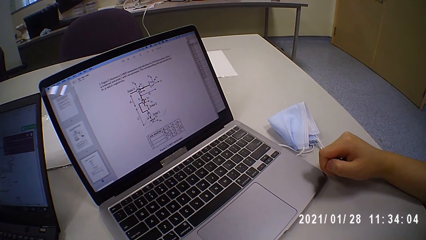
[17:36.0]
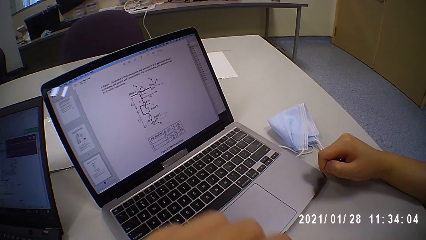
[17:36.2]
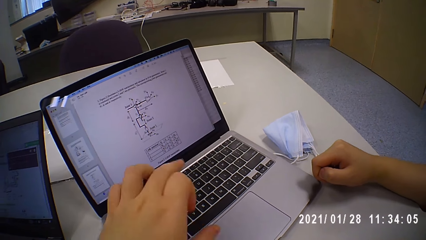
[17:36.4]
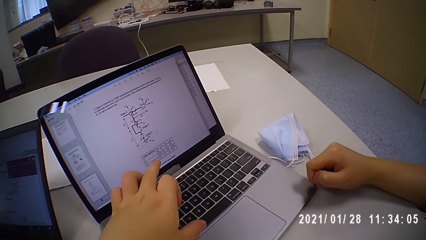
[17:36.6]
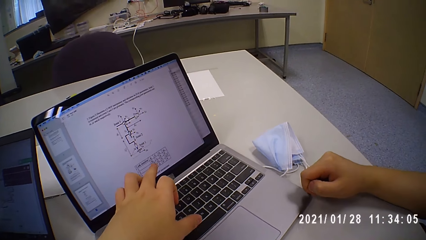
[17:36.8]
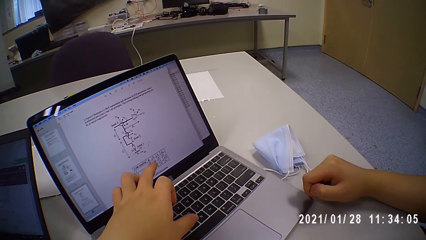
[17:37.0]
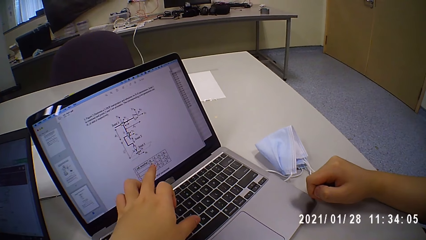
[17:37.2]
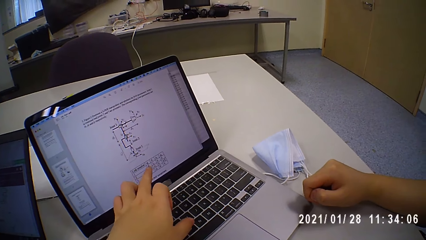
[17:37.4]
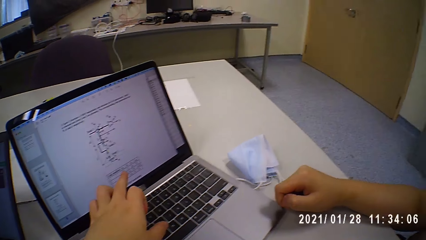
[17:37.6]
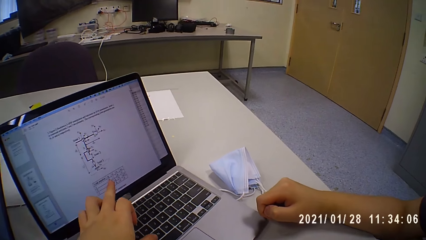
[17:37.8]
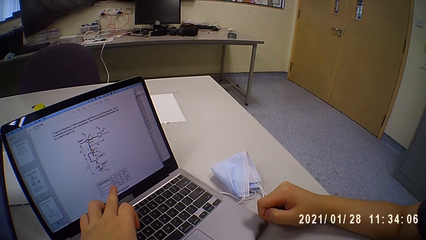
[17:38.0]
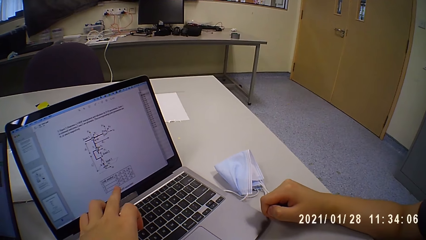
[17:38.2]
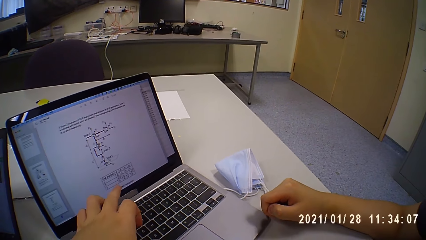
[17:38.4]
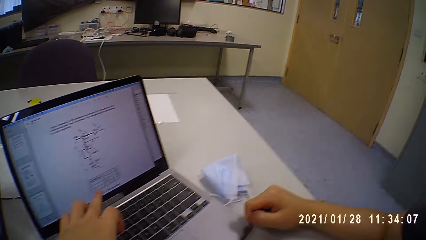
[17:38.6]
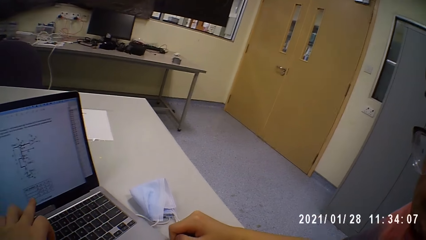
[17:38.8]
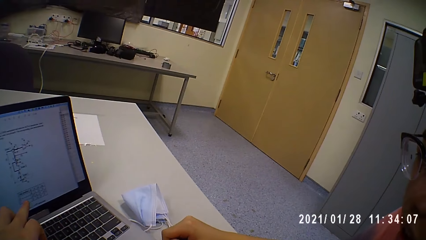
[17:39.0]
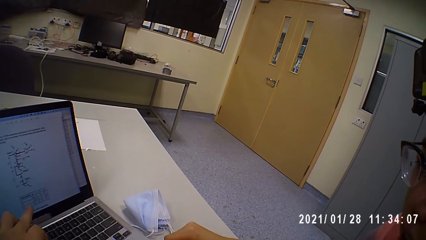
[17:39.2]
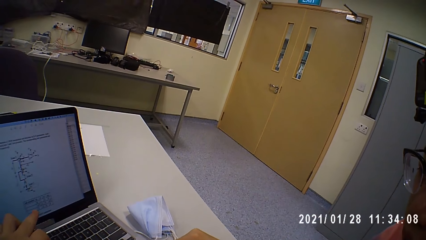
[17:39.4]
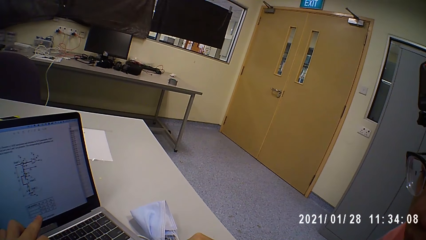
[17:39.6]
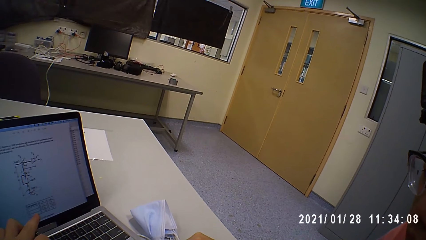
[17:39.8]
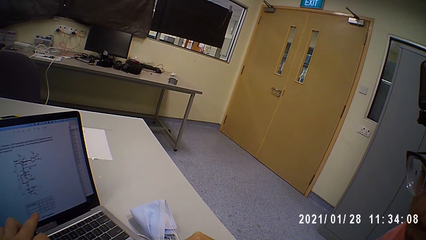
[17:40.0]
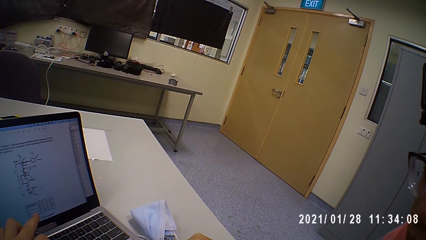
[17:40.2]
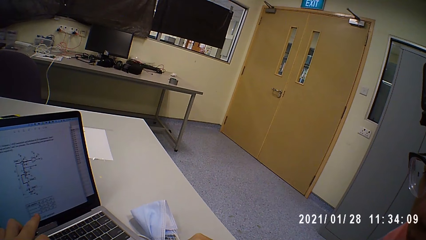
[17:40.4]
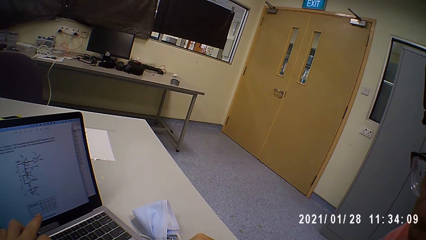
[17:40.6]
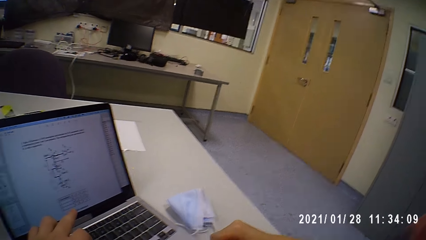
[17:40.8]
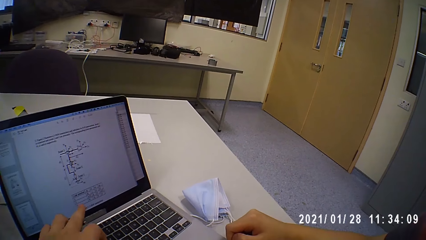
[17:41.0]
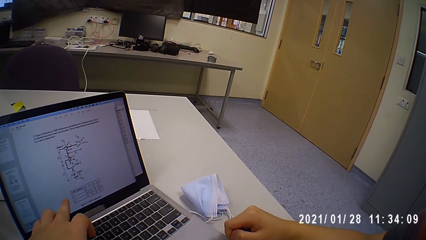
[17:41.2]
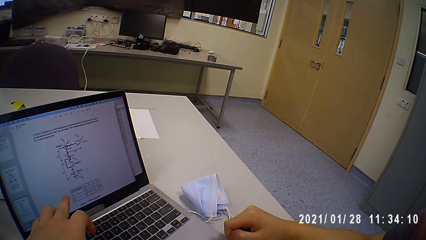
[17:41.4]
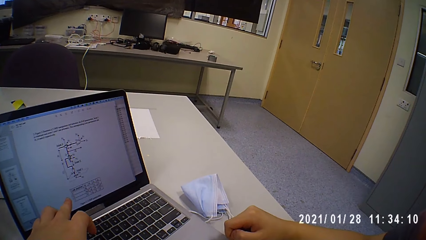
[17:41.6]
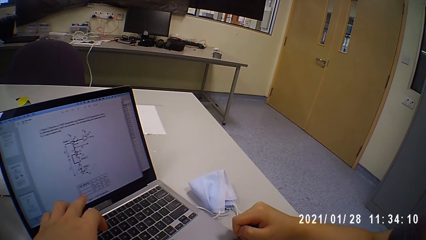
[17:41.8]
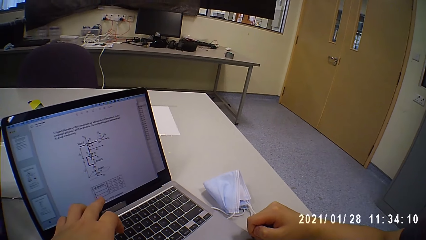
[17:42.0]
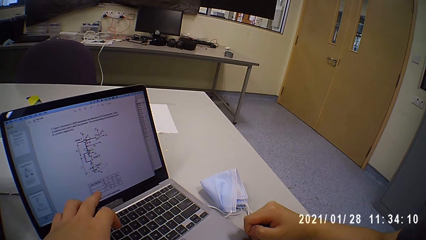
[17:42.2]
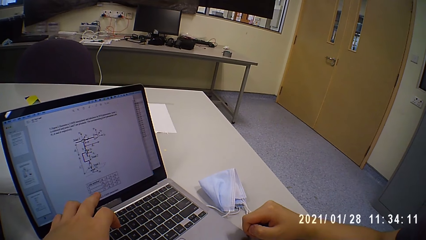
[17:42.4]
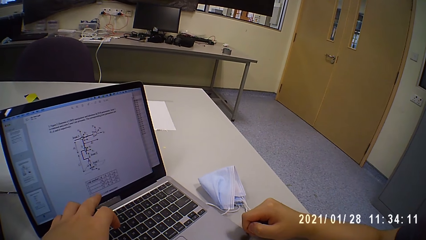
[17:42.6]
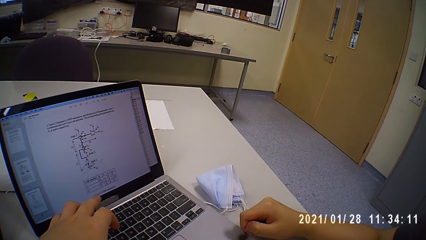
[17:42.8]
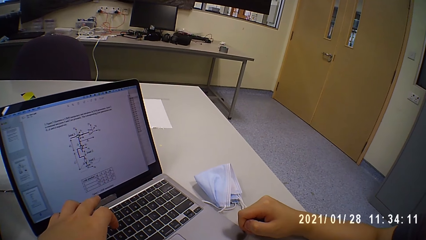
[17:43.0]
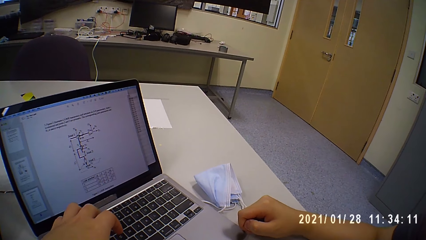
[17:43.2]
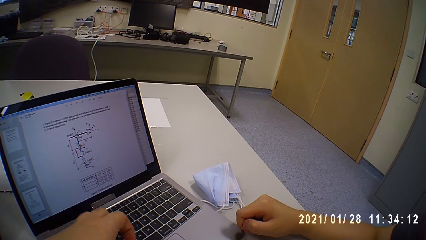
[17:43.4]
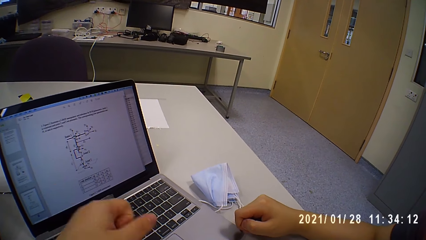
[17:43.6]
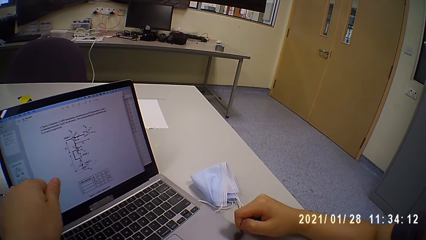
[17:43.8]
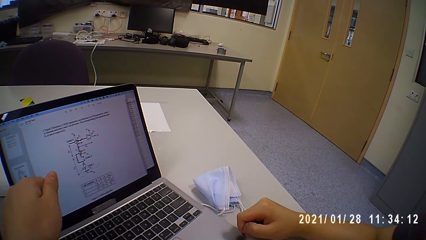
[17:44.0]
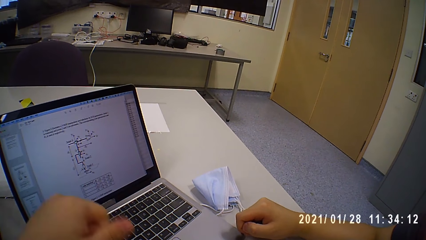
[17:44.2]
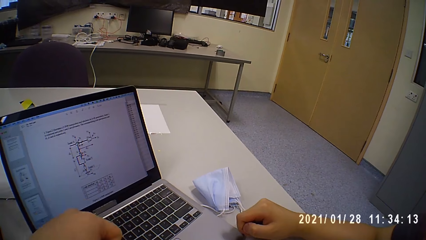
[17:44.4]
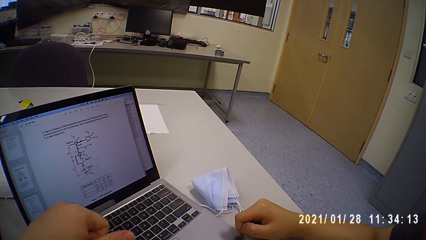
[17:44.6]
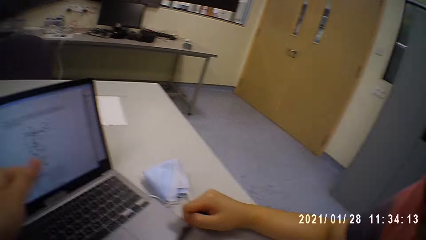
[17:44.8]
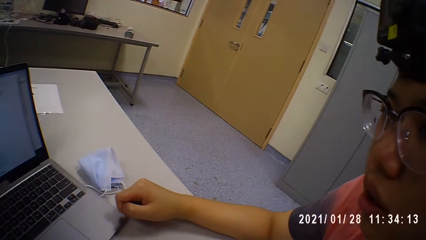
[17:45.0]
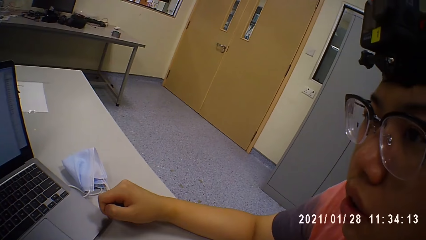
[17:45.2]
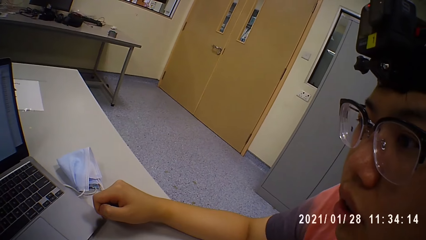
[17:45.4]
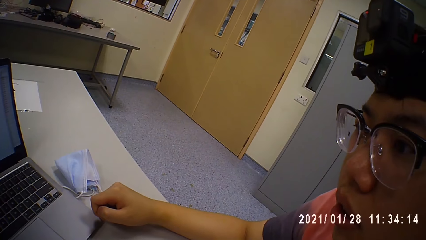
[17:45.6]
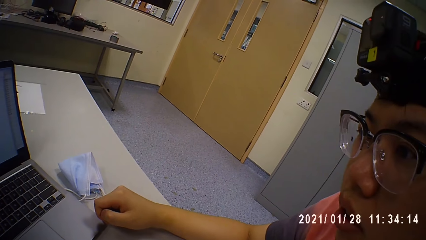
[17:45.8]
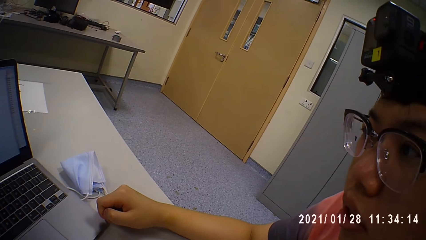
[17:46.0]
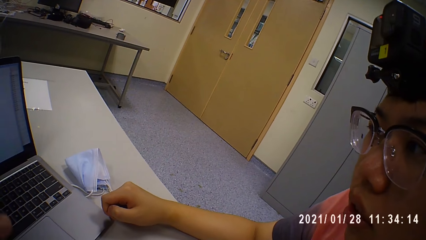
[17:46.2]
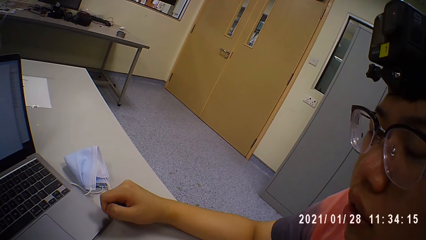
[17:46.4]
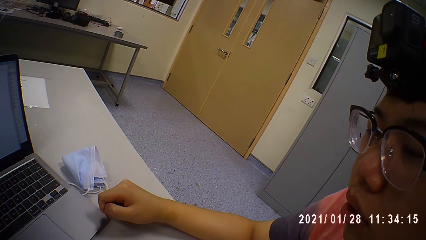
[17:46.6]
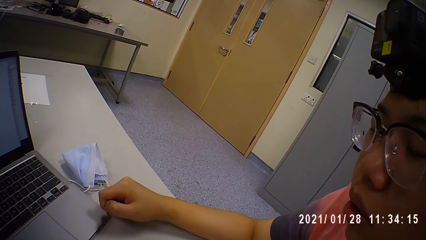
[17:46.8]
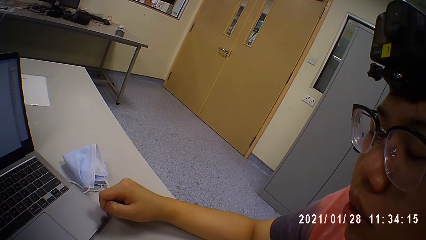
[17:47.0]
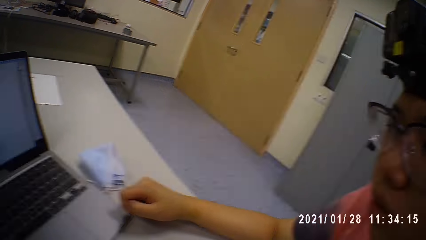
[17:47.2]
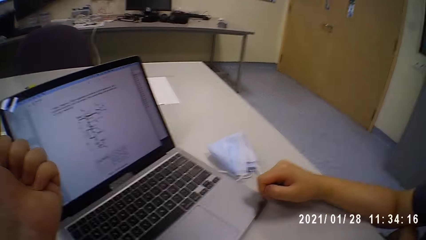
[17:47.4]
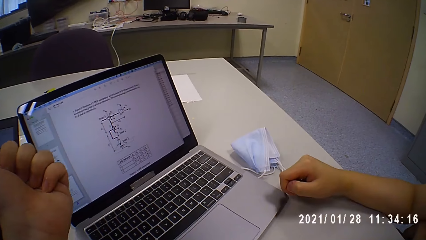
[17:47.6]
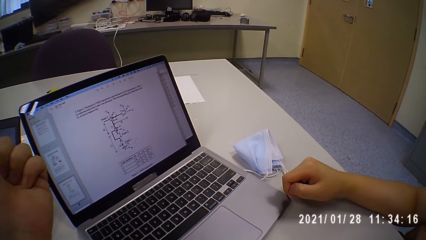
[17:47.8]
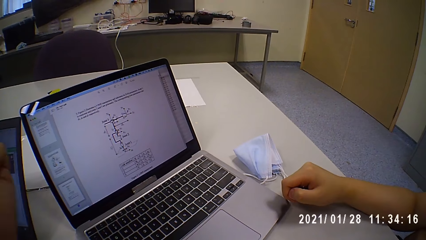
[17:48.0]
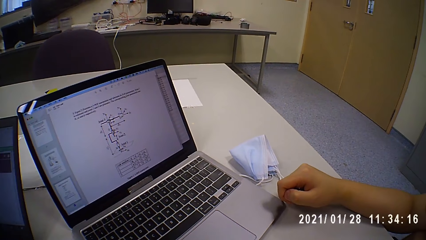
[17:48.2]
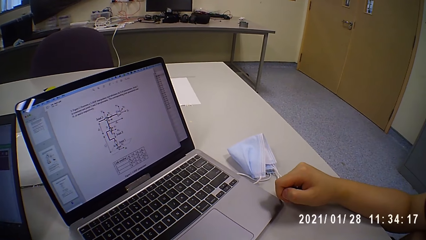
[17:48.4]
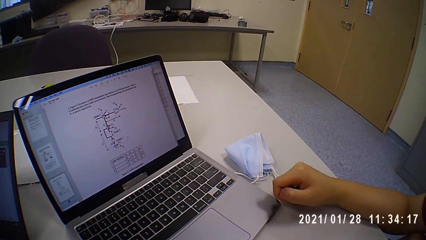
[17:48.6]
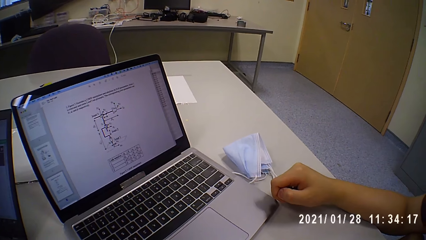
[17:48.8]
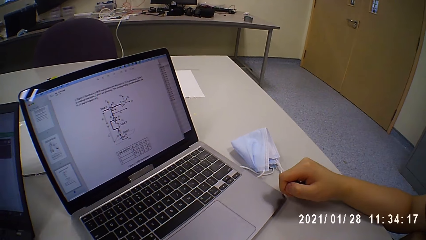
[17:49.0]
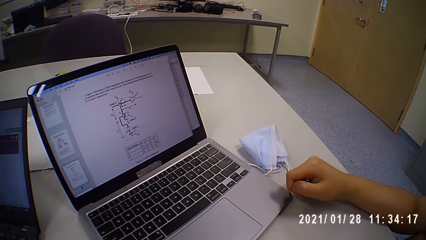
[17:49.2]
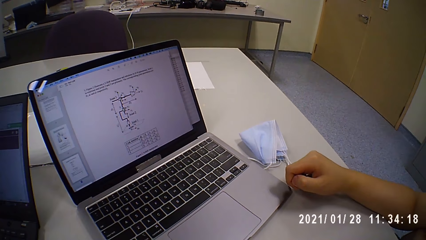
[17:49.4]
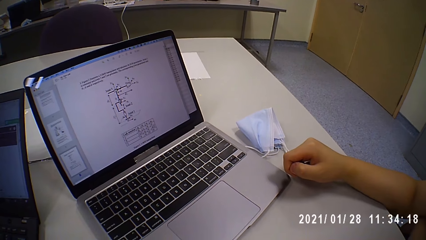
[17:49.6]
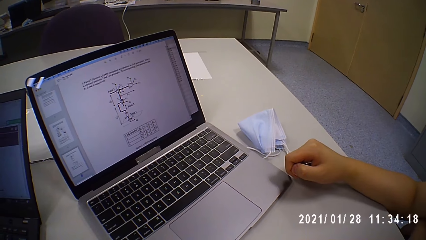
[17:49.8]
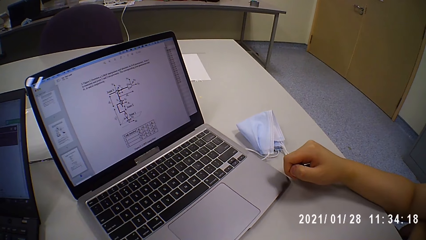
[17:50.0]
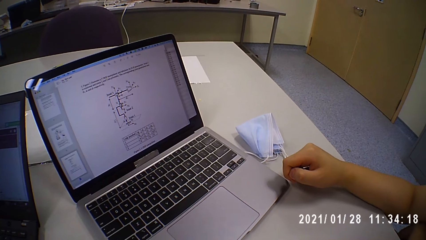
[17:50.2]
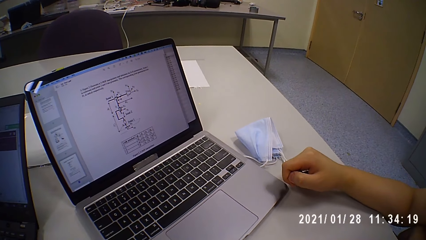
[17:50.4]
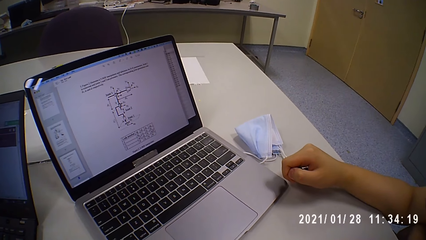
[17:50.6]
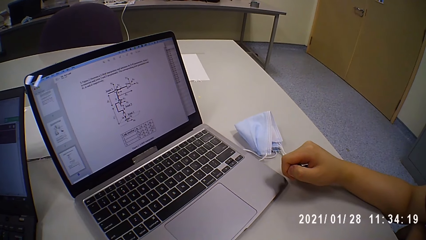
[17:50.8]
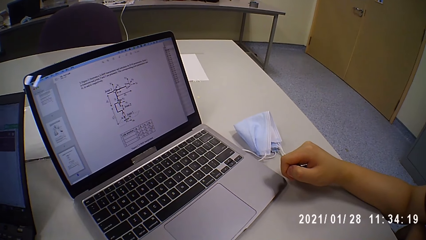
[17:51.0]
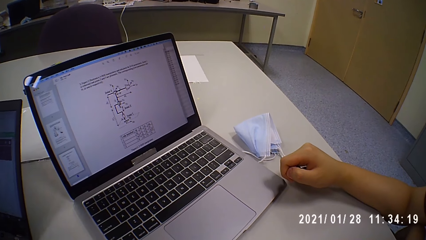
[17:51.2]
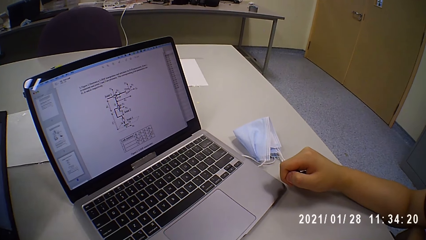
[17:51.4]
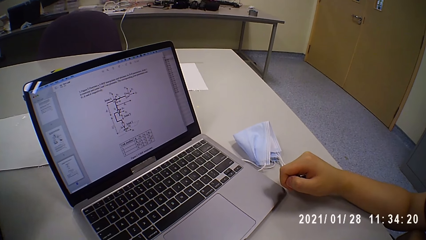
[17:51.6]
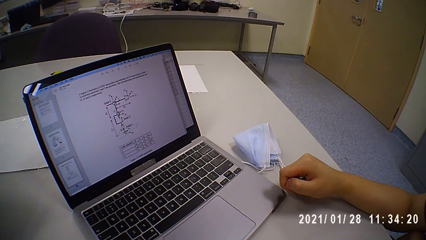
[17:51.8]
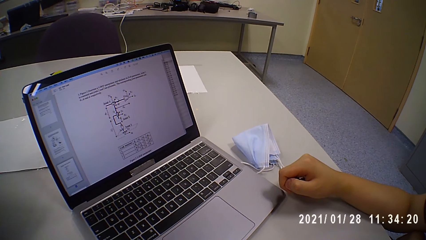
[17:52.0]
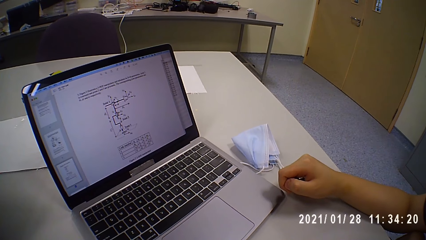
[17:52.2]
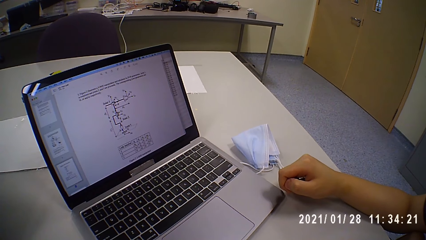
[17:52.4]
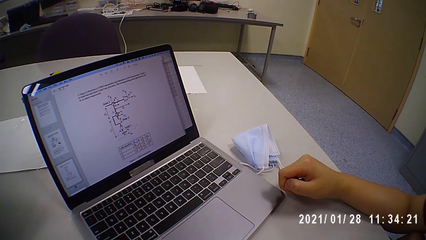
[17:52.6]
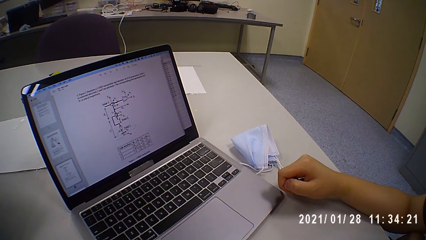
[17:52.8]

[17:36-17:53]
The camera wearer points at the screen. They sway a hand. They look around.
